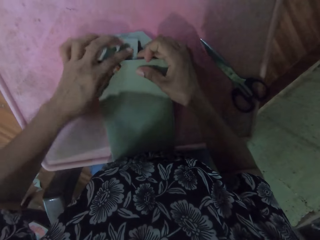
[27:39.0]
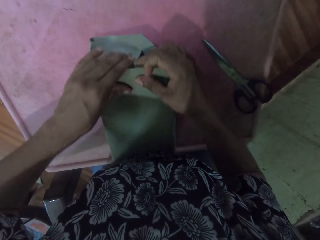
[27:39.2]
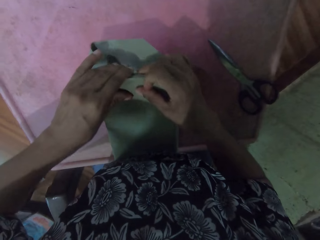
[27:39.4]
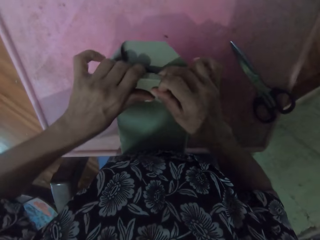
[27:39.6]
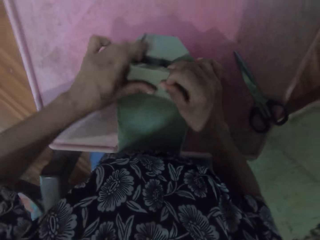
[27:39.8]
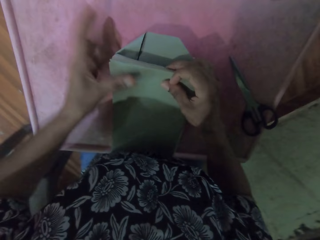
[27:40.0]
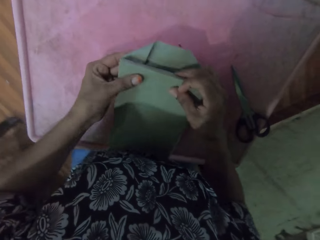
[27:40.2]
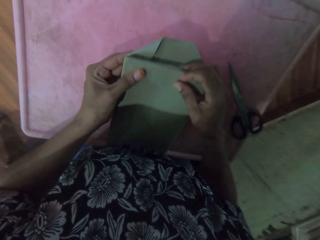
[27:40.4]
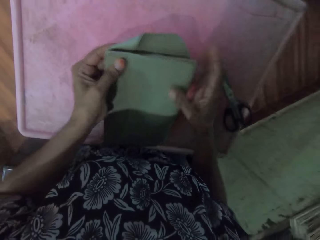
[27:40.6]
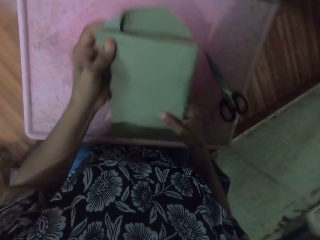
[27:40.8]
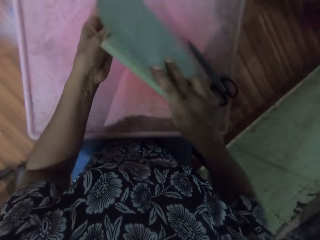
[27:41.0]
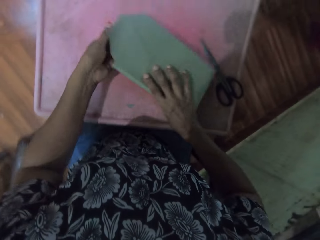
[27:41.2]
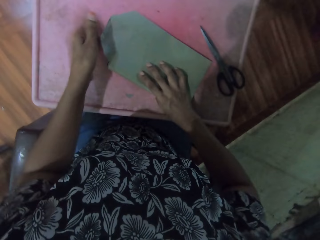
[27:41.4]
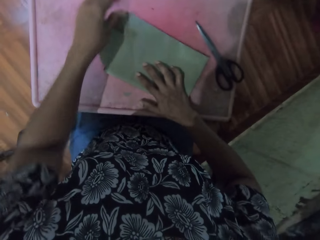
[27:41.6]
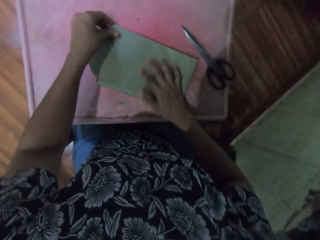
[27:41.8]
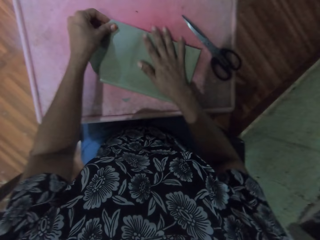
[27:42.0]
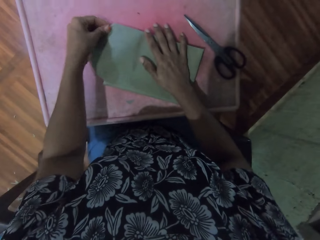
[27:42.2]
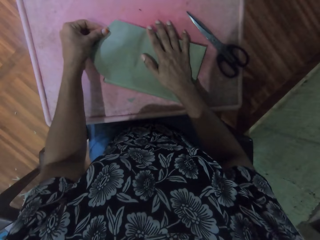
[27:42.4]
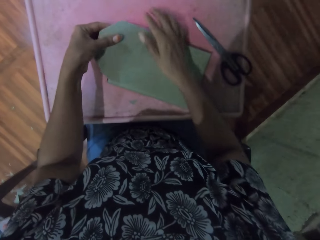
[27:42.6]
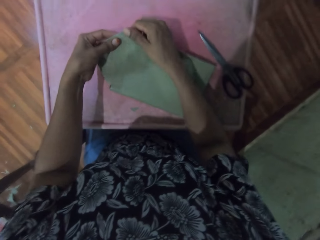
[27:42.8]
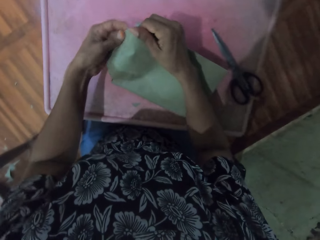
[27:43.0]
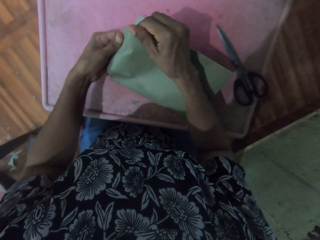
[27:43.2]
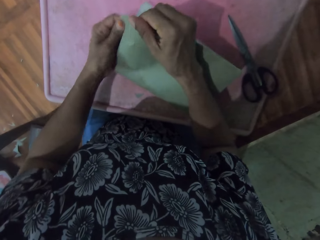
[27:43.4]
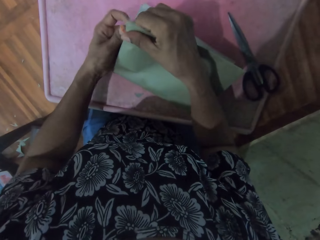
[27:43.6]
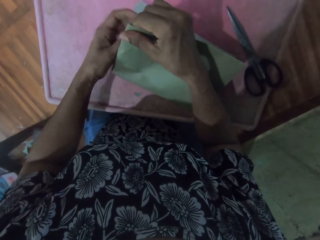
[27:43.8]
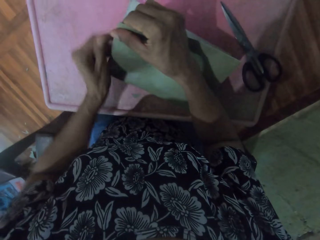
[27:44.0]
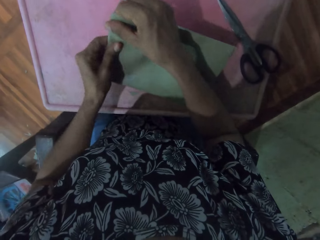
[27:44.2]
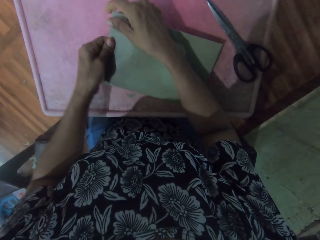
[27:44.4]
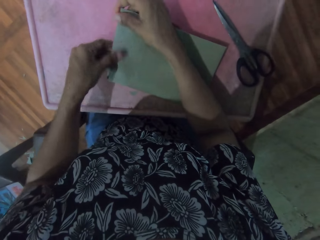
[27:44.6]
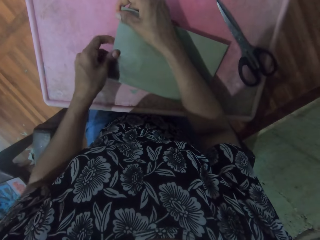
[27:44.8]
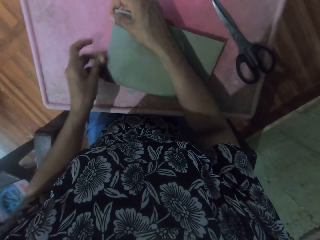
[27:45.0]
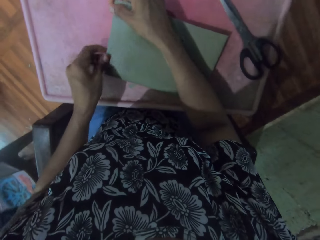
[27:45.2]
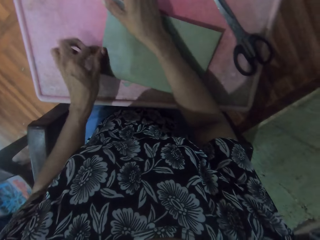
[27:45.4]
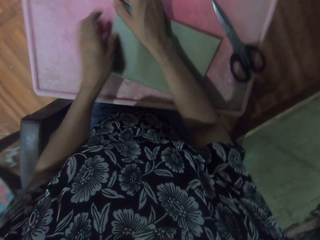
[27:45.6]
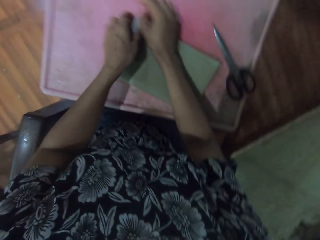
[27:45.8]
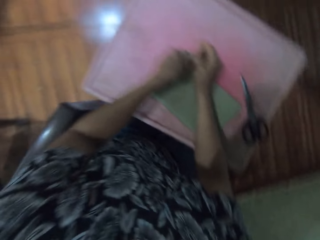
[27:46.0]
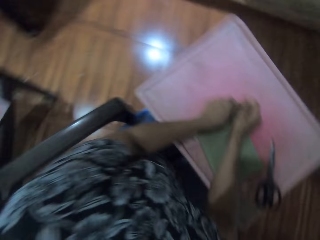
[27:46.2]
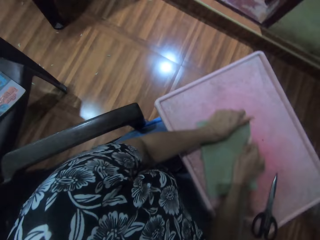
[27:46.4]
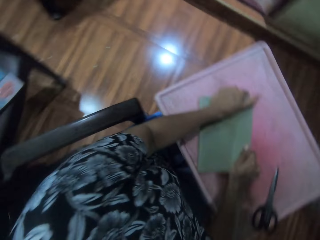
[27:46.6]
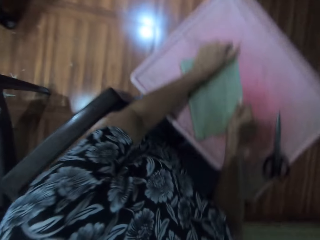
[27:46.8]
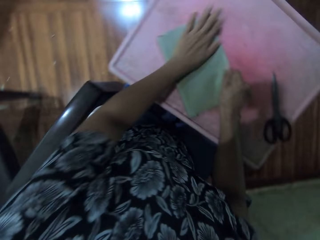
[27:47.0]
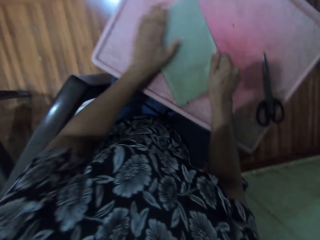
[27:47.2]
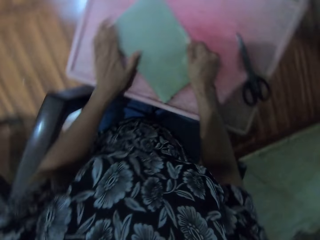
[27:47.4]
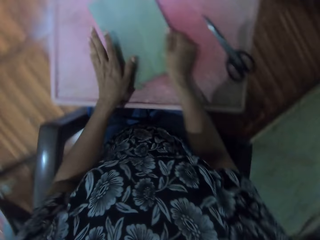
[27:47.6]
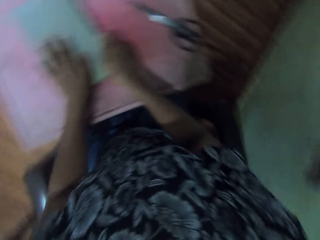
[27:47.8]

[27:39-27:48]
The camera wearer adjusts the wrapped book on the table with both hands. They wrap the cardboard around the book on the table with both hands.

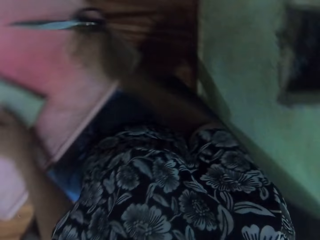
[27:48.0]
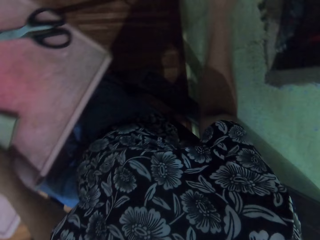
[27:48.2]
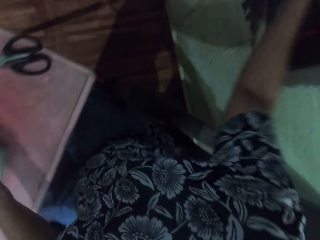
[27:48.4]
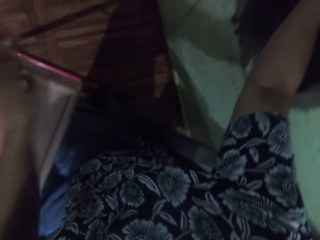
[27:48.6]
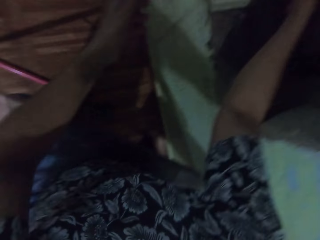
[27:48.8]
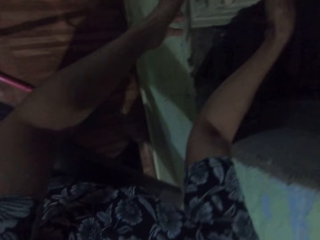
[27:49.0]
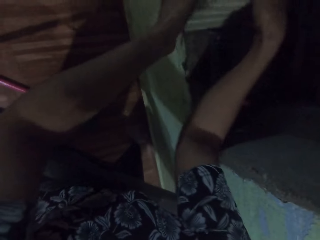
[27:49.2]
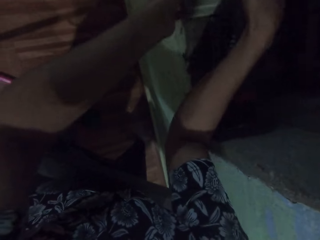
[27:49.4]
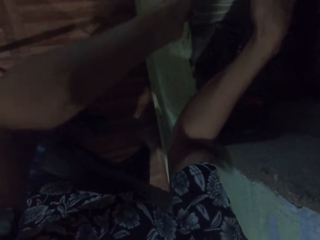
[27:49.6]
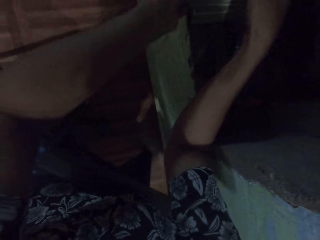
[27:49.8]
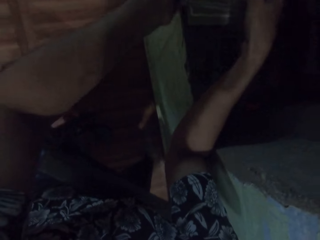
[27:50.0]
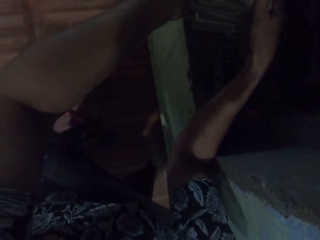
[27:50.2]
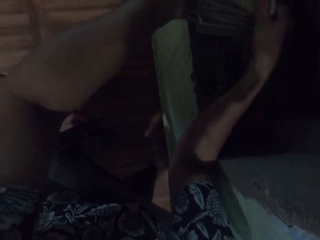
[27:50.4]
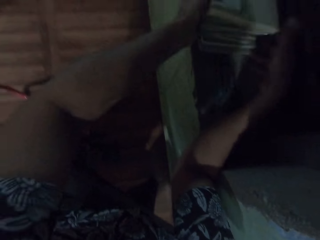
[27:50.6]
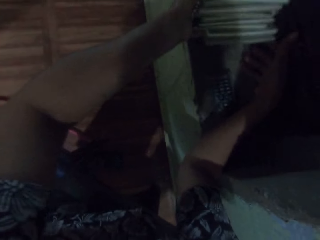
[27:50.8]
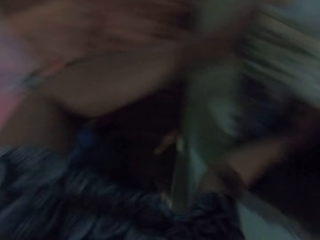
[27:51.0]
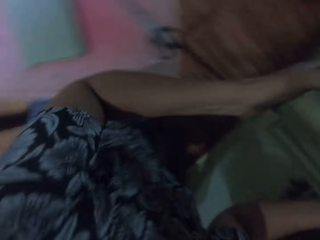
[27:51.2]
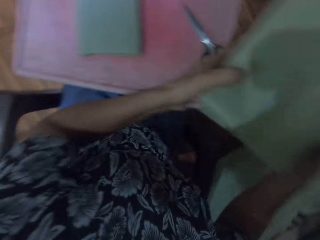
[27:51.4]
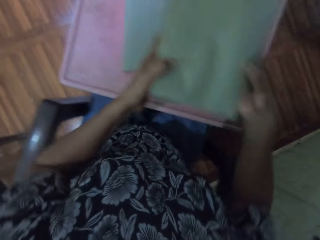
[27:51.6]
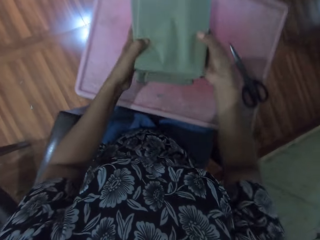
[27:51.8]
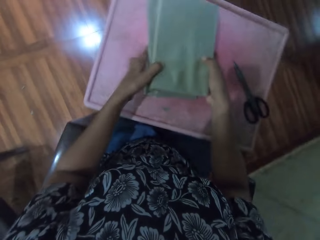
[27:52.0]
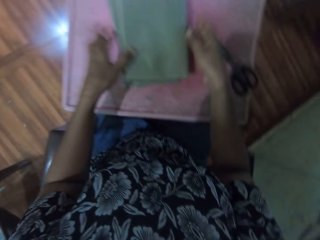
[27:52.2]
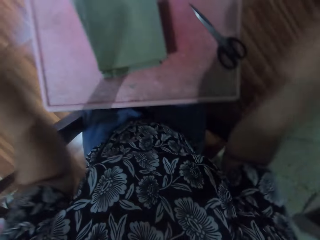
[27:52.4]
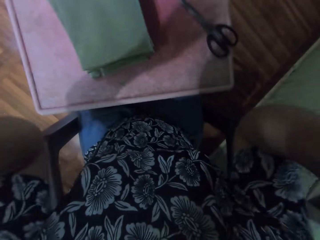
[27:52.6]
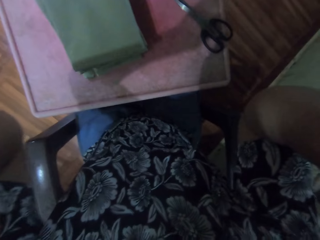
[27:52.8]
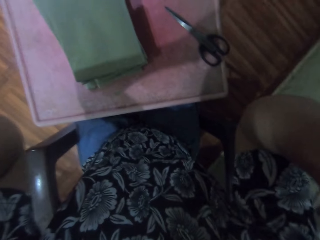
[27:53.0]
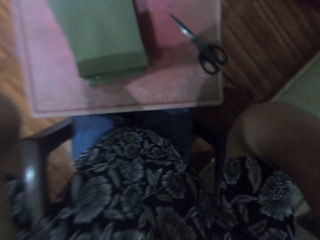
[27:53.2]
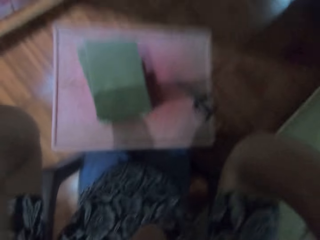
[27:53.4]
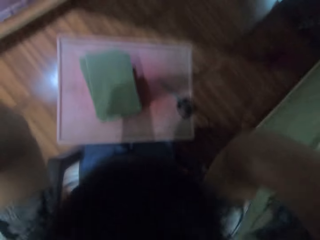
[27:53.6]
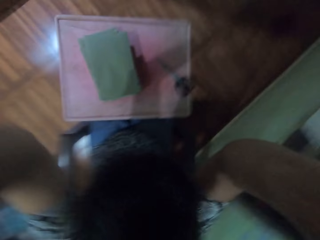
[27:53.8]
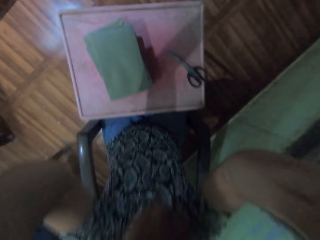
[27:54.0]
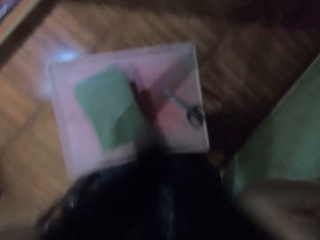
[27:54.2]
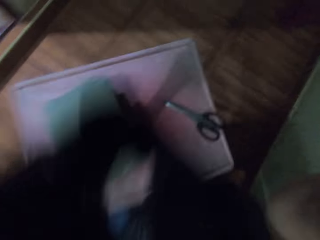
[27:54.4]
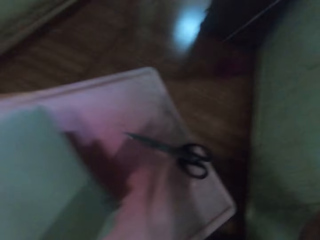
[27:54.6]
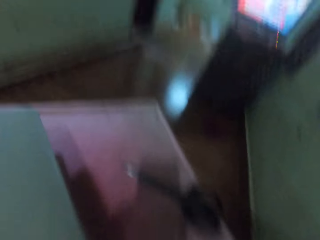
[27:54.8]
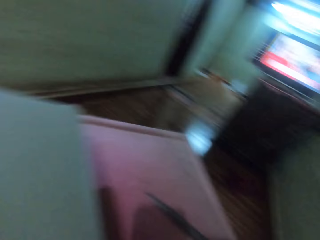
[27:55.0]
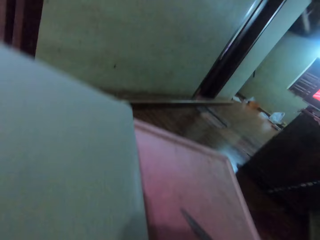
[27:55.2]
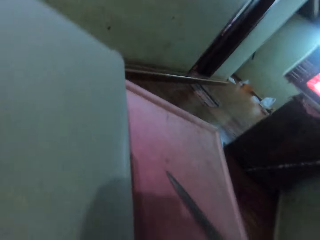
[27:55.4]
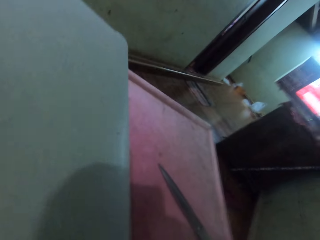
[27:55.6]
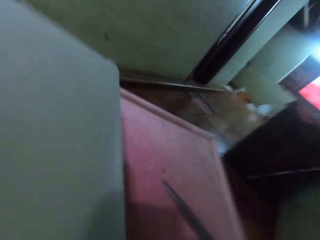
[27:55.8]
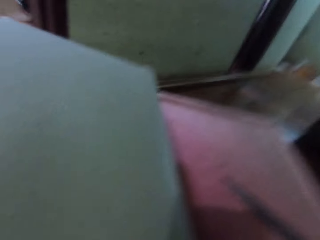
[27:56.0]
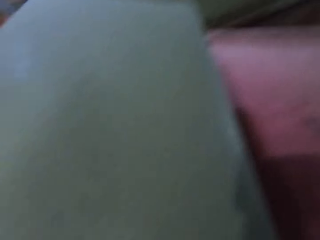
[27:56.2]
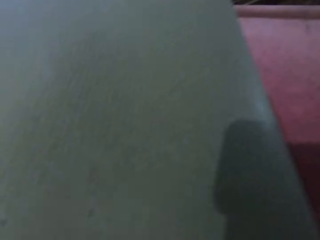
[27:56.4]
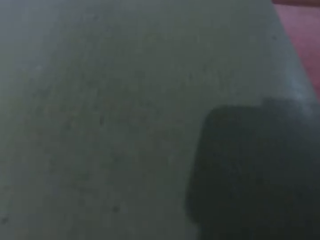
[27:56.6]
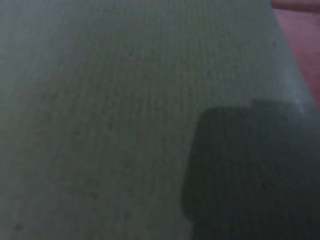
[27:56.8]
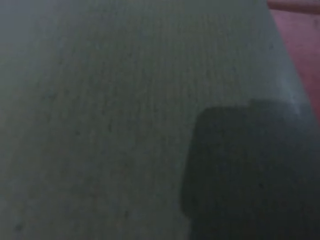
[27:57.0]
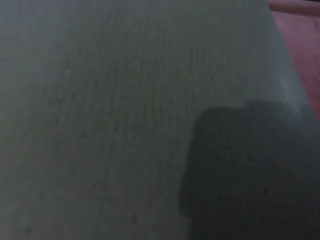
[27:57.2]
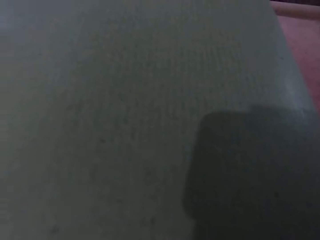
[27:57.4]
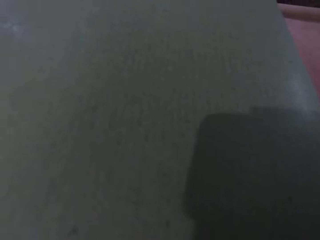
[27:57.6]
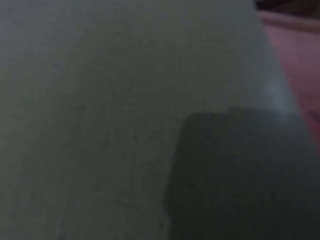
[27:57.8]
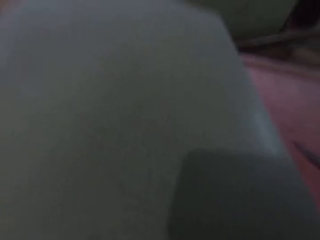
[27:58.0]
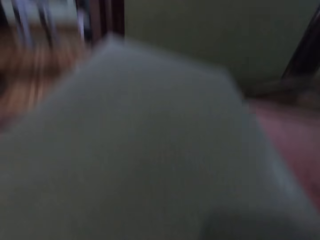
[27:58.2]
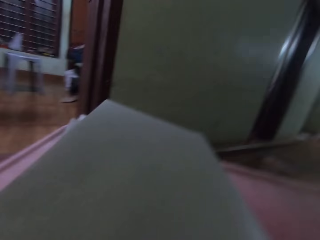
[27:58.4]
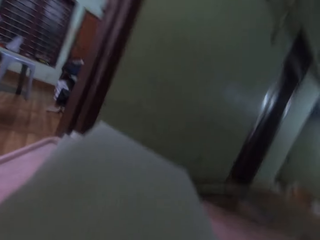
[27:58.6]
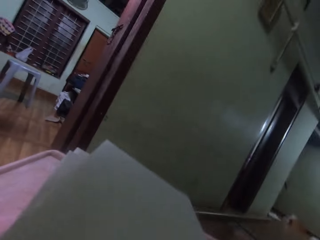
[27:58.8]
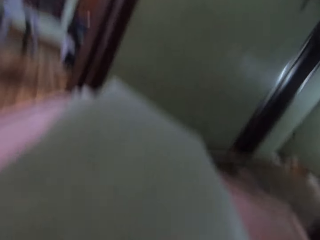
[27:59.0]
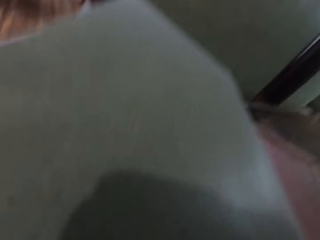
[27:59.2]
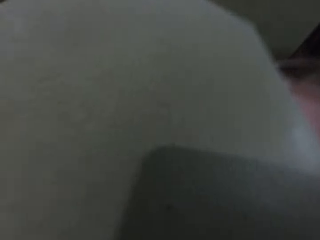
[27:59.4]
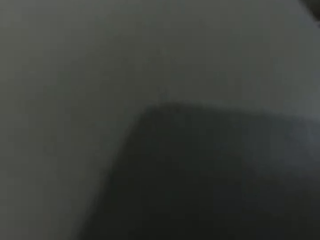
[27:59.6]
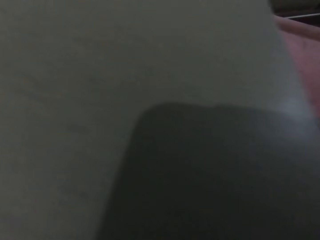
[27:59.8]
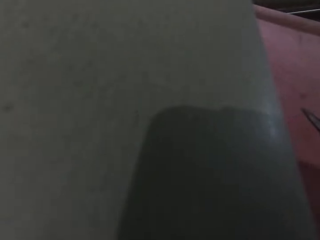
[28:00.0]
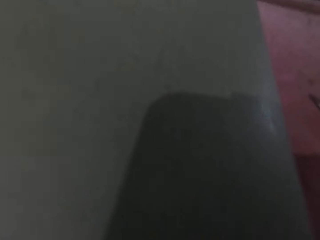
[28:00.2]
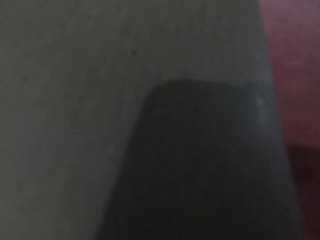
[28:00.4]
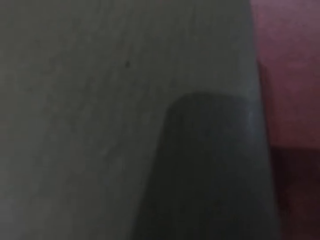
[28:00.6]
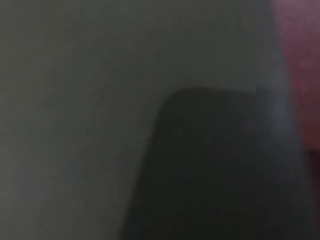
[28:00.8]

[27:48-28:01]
The camera wearer picks some wrapped books on a ledge on the right with both hands. She drops the wrapped books on the wrapped book on the table with both hands. She touches her hair with both hands. She adjusts the camera with both hands. She puts the camera down.
